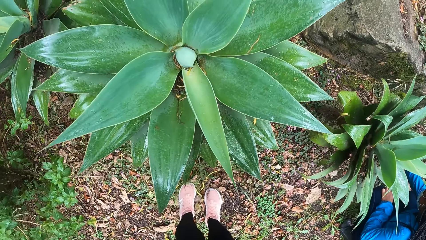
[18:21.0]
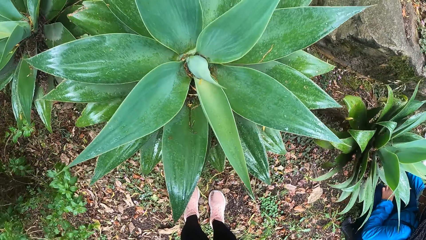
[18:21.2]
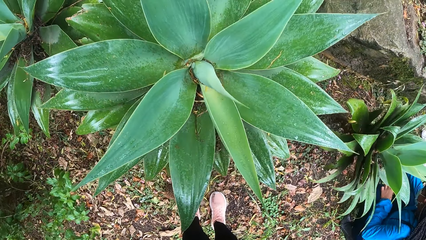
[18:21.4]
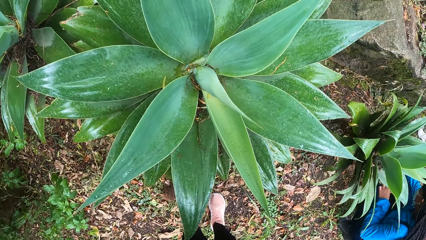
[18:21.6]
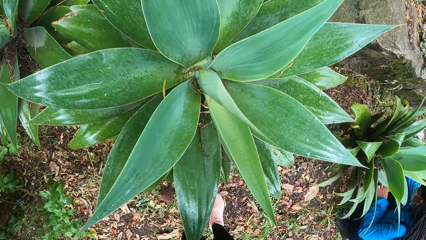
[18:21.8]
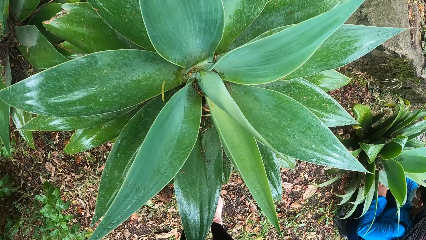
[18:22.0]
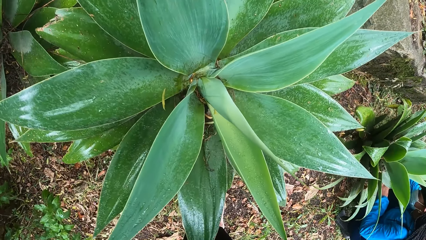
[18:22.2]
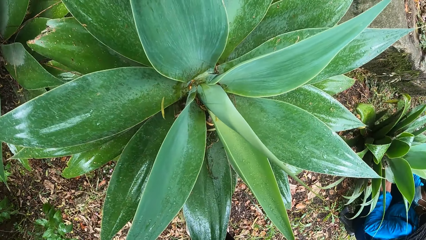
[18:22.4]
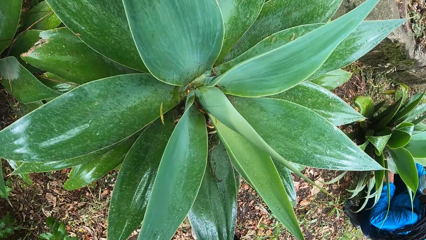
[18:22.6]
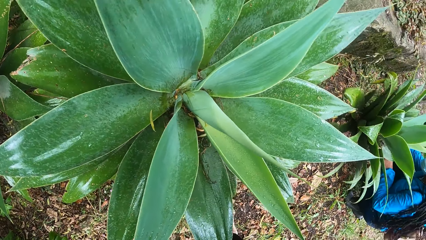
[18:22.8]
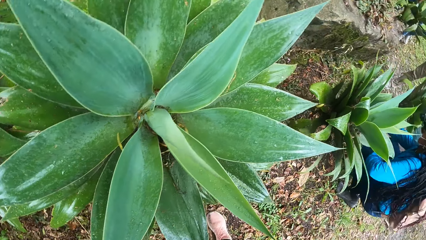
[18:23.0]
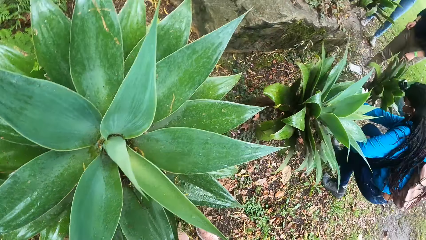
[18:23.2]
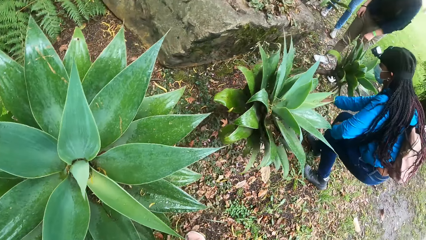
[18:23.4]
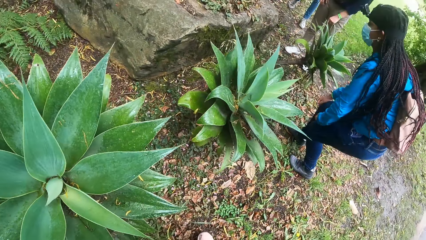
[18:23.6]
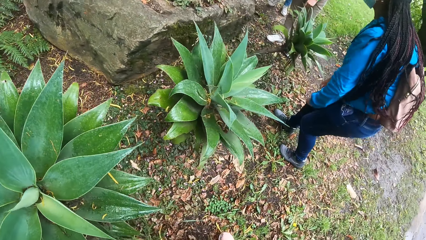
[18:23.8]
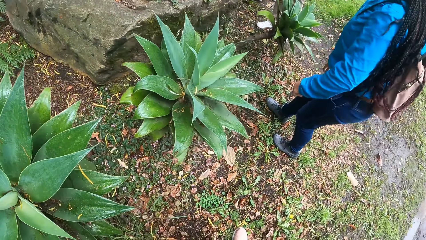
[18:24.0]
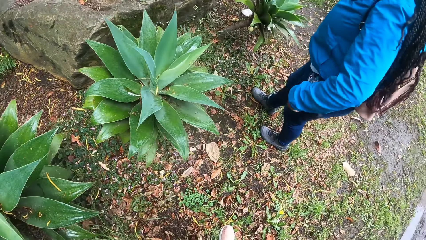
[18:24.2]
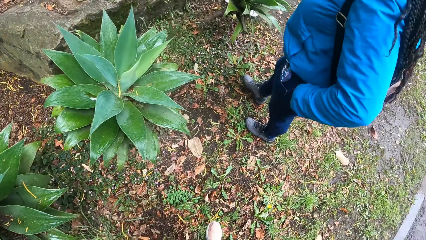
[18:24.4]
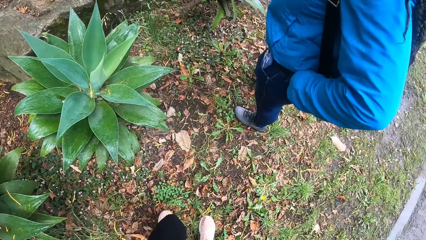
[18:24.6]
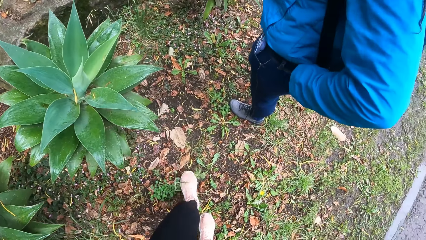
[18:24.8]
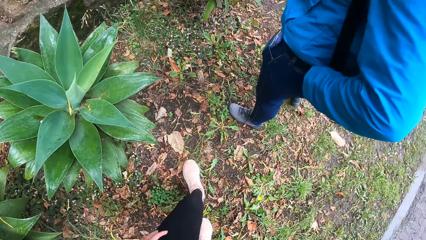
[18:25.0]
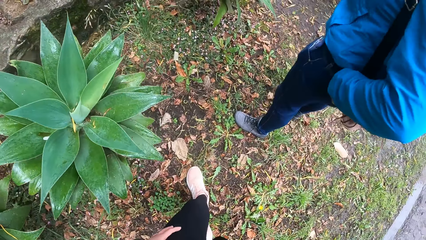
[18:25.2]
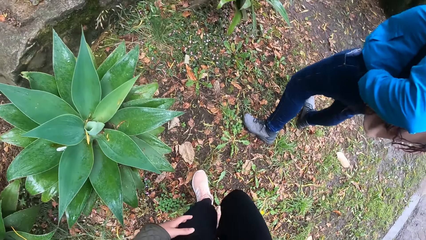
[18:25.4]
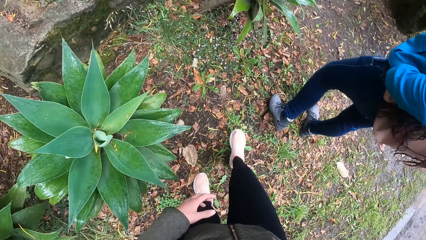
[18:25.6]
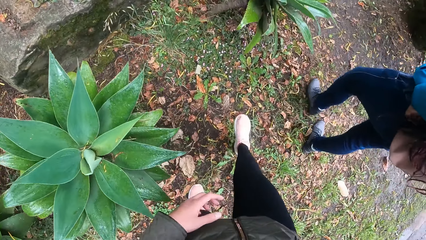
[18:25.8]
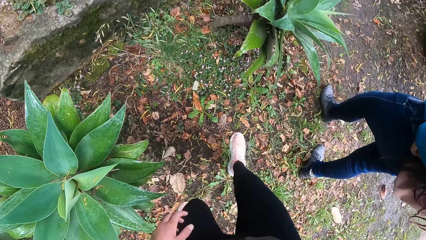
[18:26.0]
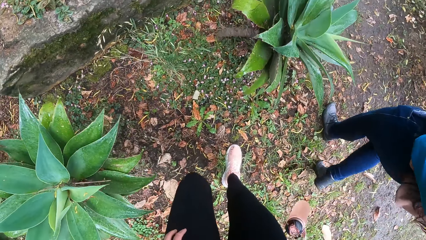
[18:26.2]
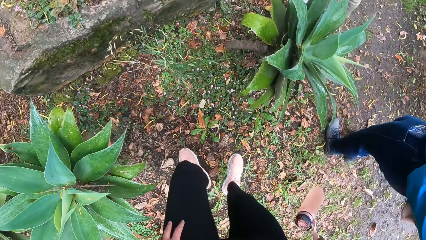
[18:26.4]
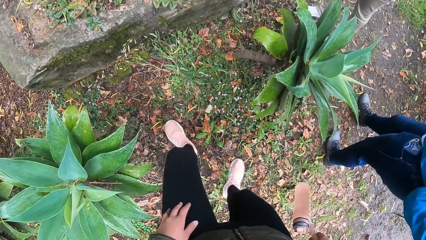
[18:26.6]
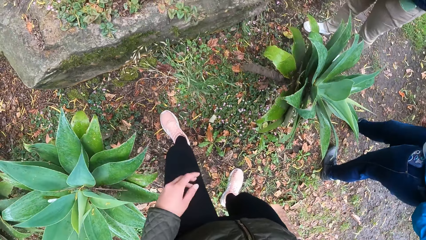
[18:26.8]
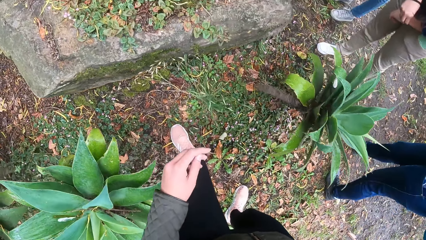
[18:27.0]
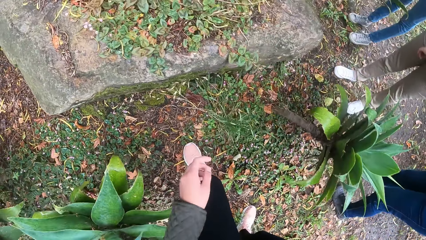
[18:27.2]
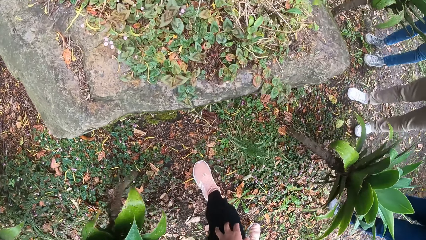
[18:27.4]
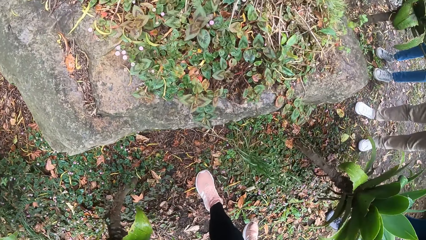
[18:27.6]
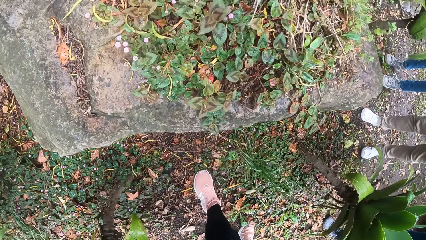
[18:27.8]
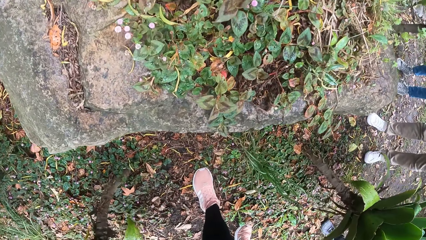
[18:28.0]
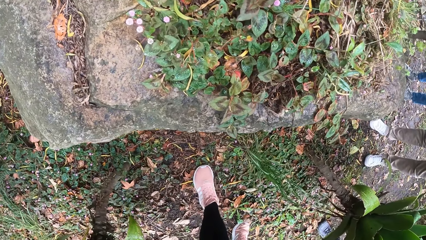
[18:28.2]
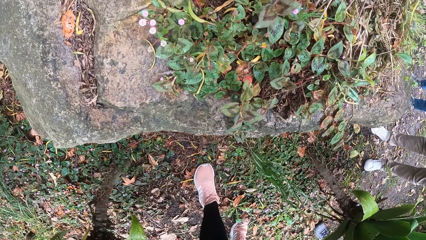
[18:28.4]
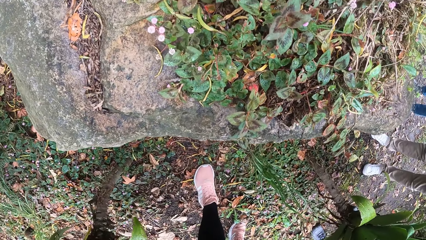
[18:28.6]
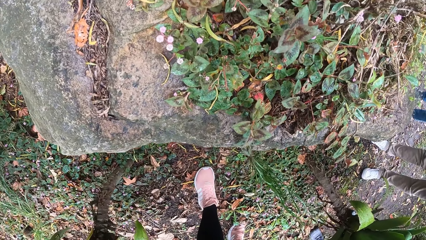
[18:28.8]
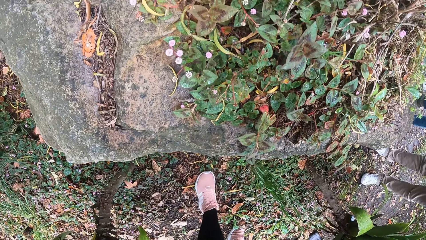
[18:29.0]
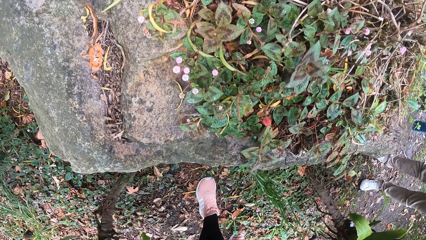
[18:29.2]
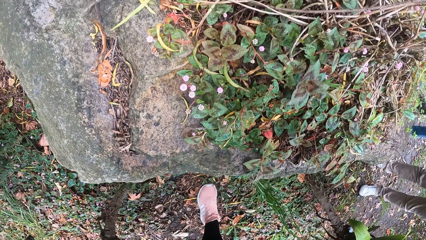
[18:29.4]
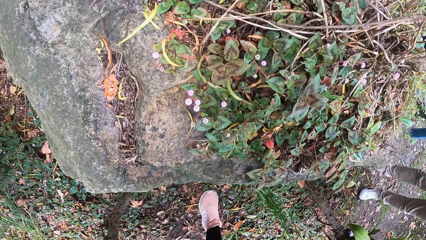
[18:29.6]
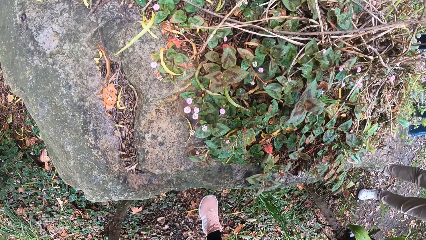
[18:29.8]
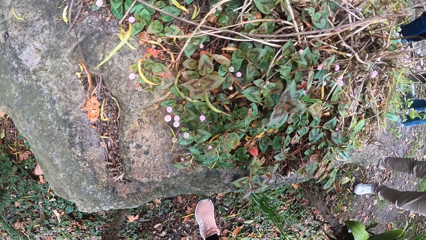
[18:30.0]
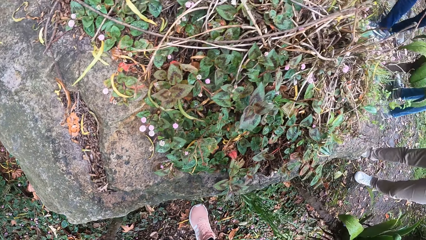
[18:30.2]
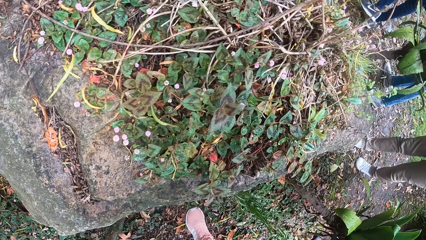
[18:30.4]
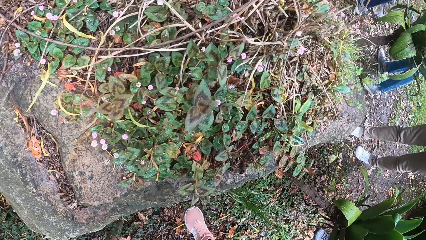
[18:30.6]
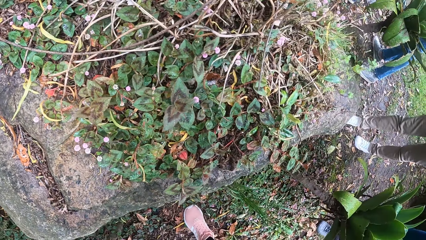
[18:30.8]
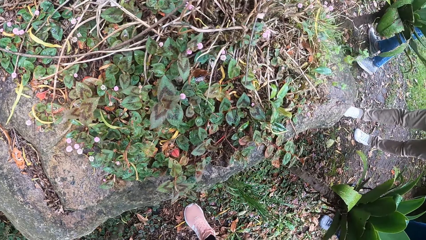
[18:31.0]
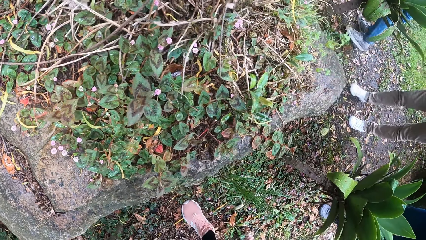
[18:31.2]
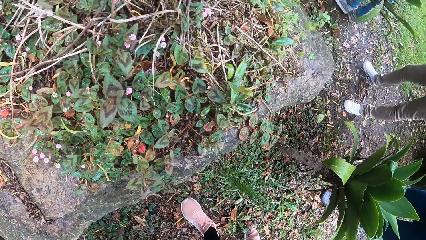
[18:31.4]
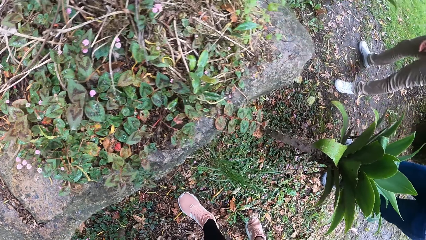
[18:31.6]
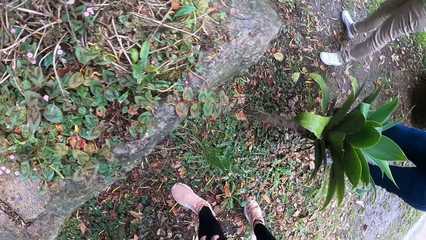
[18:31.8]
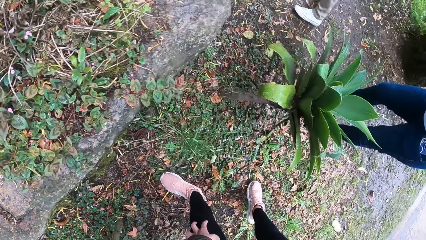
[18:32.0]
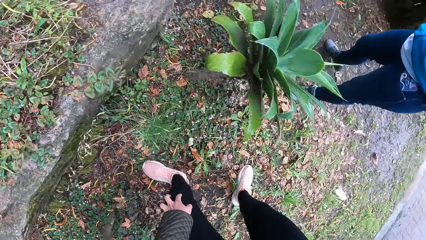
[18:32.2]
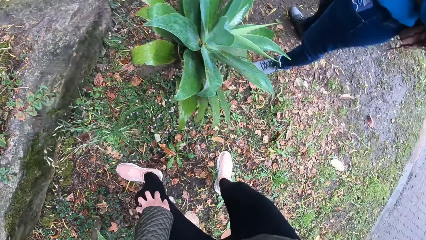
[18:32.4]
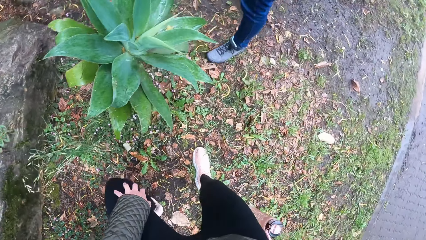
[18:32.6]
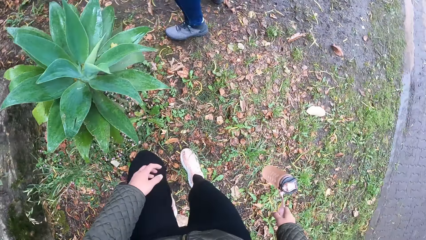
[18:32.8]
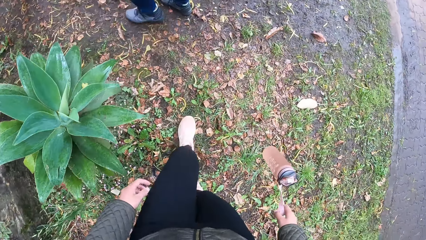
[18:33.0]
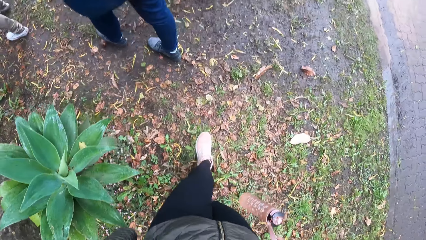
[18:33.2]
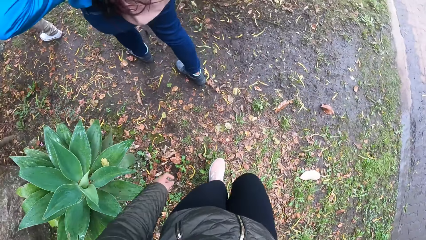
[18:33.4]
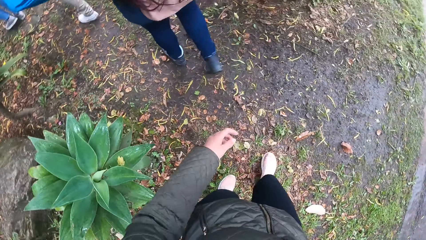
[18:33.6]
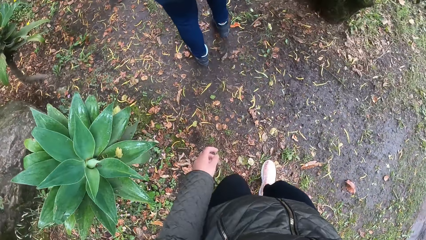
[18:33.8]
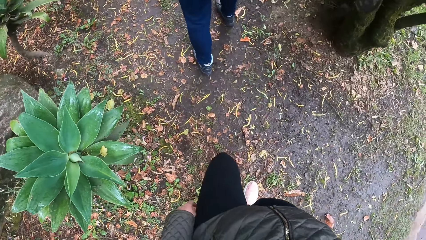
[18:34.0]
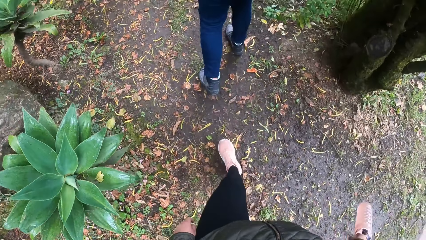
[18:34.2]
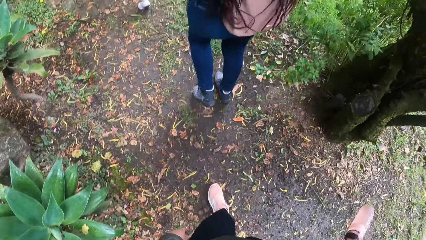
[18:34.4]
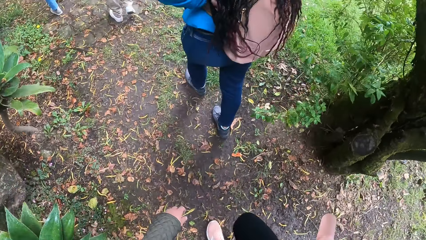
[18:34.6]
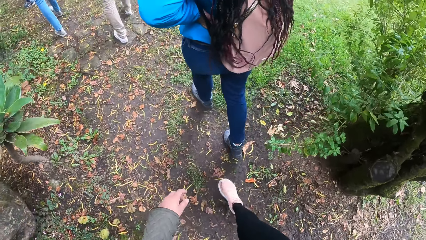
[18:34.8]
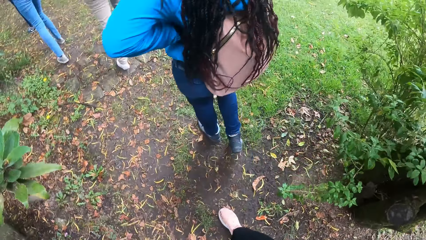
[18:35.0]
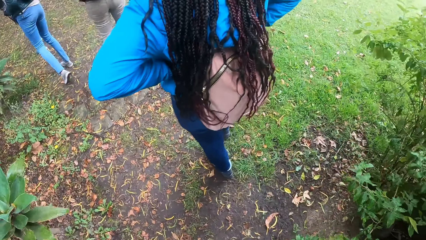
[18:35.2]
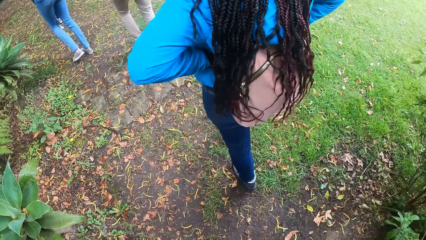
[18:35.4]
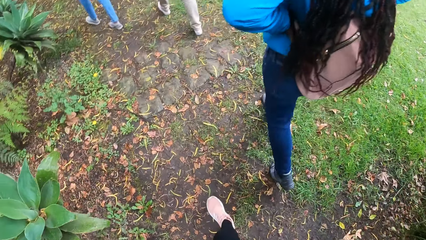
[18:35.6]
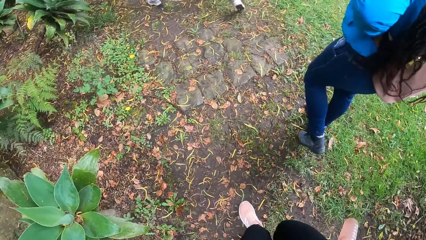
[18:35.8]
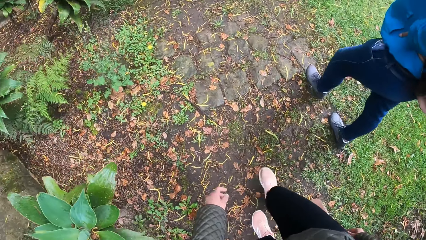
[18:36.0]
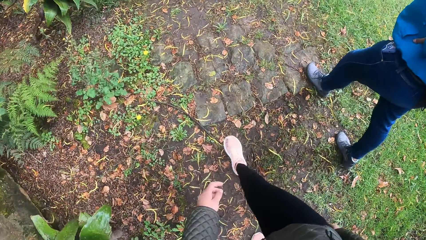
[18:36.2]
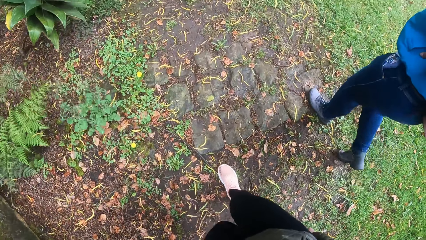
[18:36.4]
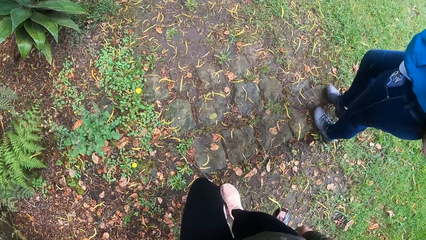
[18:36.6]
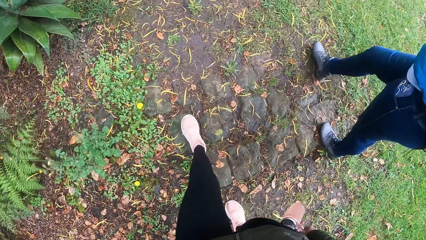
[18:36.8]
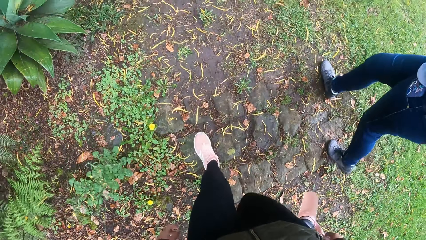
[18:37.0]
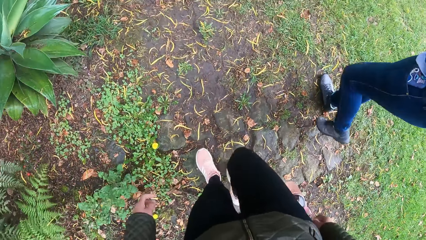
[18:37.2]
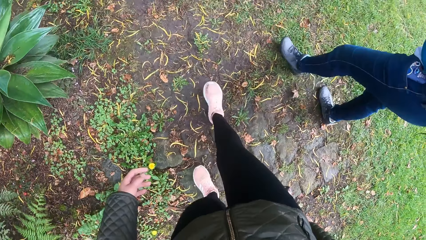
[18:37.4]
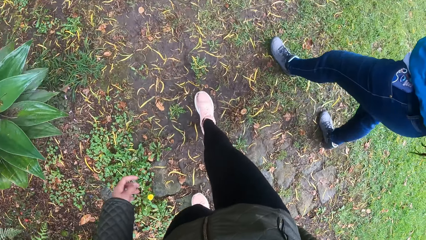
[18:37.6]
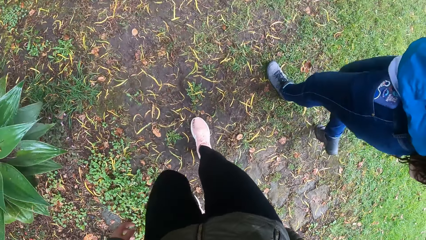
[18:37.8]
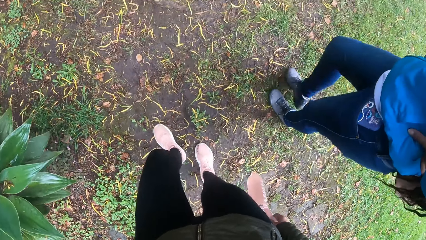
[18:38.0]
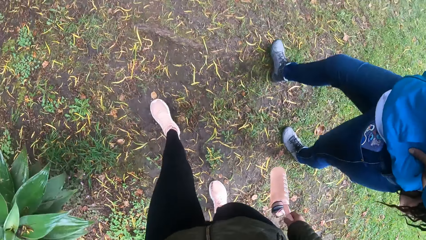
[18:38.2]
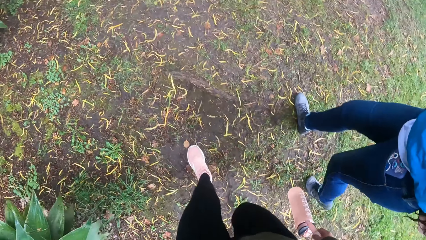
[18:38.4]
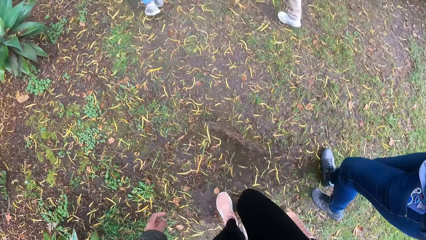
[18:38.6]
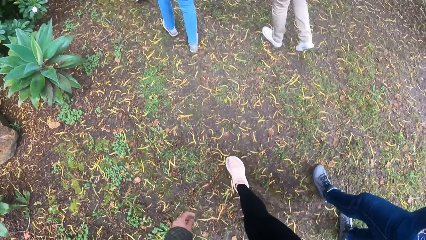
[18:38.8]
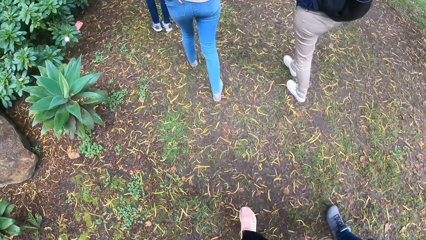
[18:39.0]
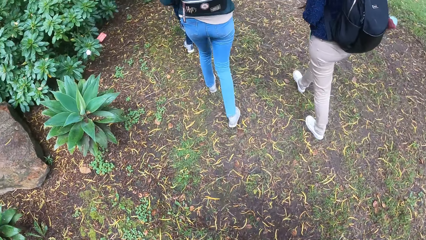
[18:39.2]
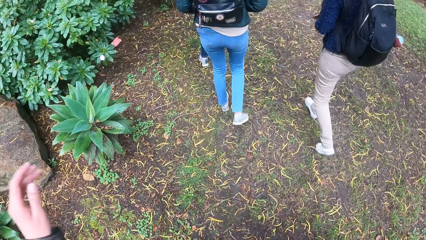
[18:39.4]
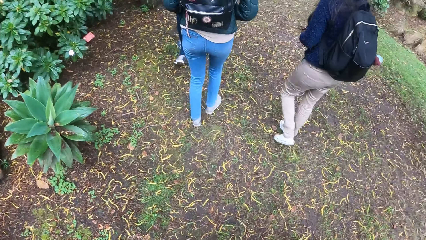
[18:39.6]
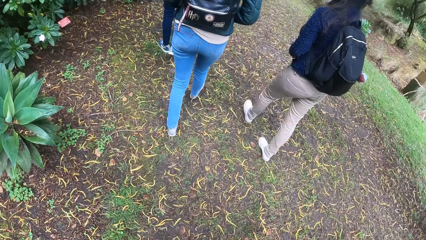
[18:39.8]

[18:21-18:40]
The camera wearer looks at the plant. They walk.
